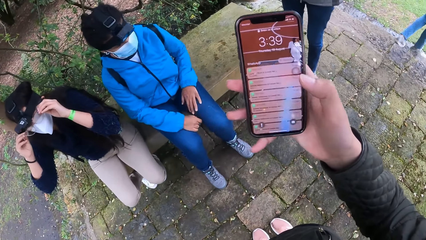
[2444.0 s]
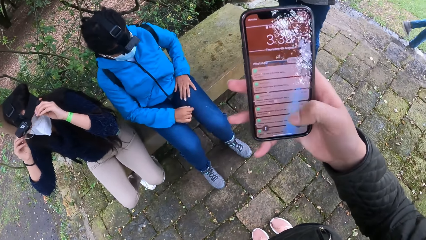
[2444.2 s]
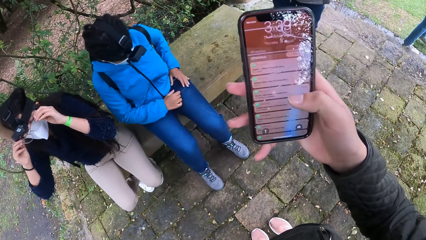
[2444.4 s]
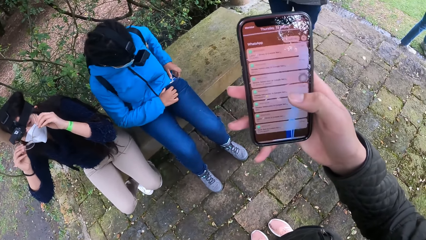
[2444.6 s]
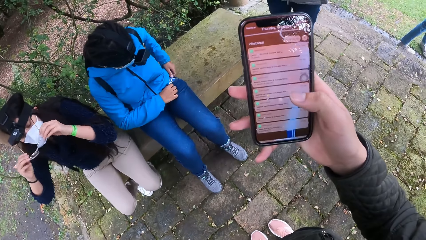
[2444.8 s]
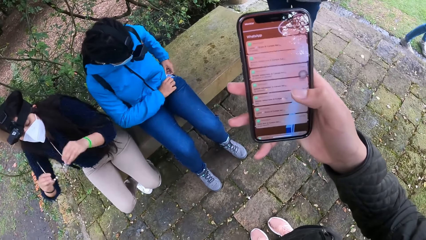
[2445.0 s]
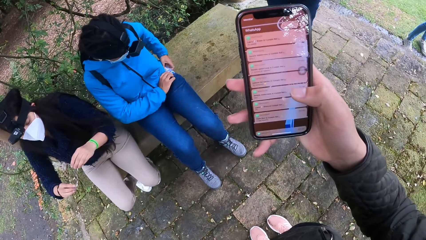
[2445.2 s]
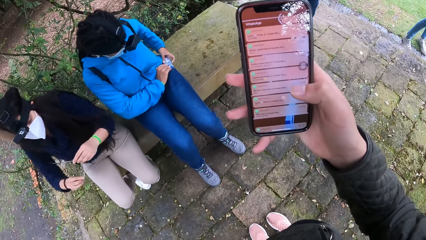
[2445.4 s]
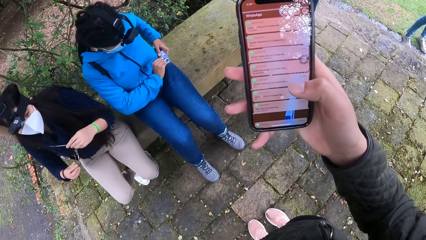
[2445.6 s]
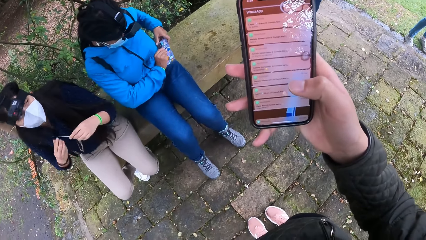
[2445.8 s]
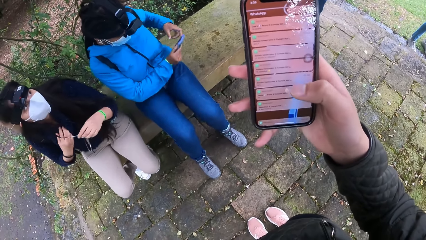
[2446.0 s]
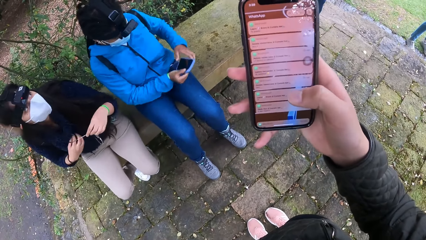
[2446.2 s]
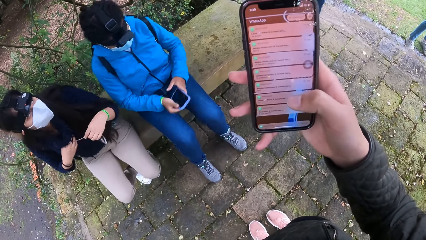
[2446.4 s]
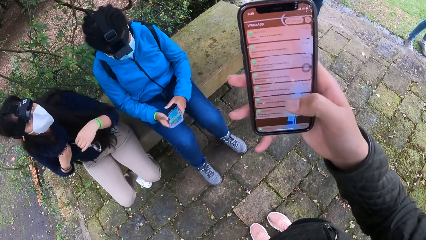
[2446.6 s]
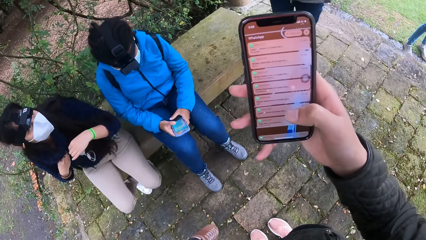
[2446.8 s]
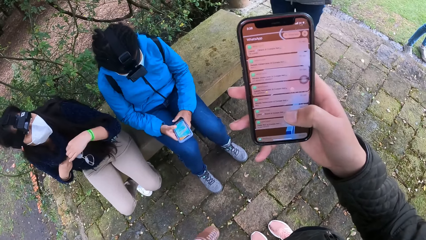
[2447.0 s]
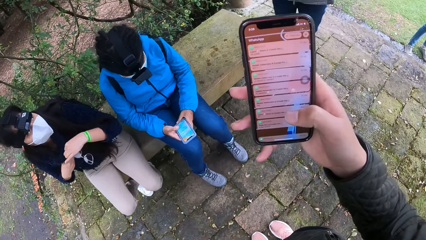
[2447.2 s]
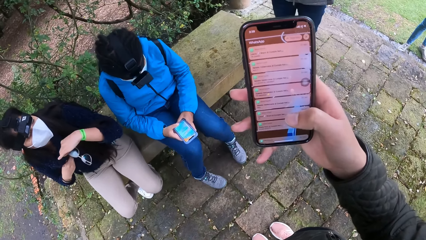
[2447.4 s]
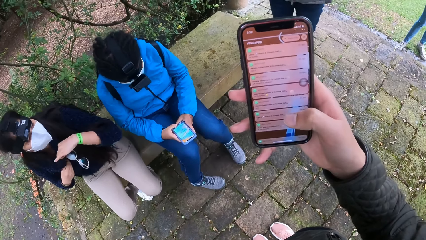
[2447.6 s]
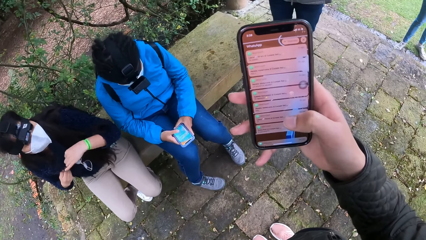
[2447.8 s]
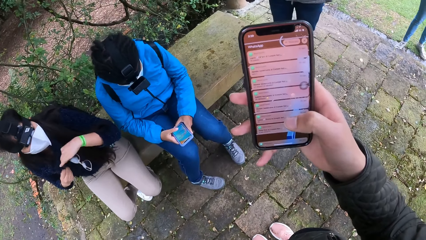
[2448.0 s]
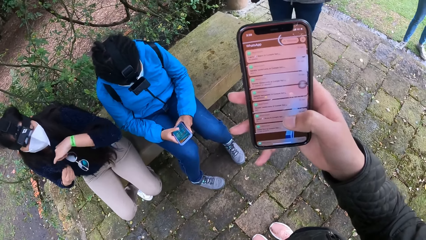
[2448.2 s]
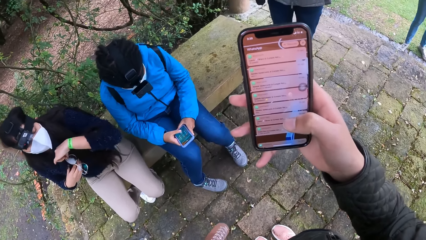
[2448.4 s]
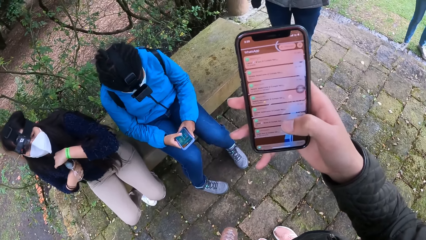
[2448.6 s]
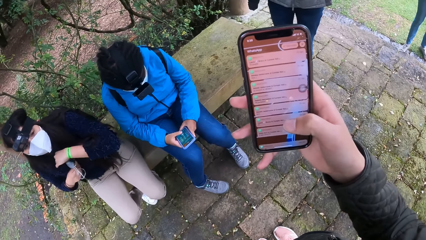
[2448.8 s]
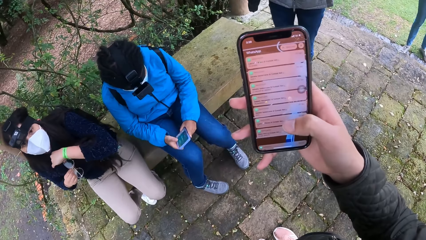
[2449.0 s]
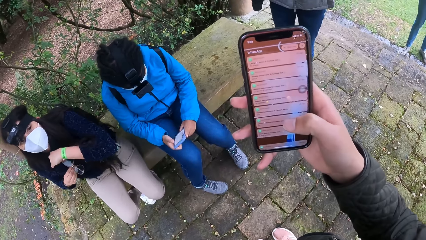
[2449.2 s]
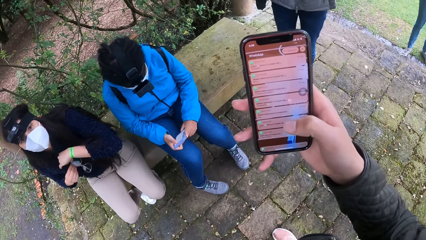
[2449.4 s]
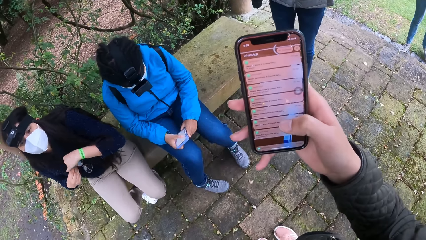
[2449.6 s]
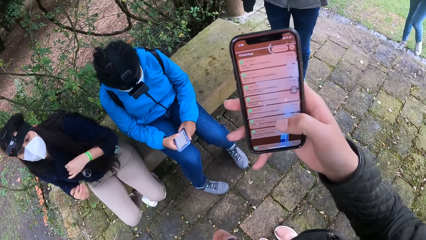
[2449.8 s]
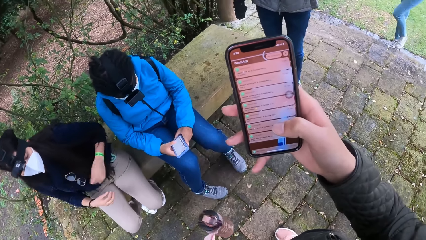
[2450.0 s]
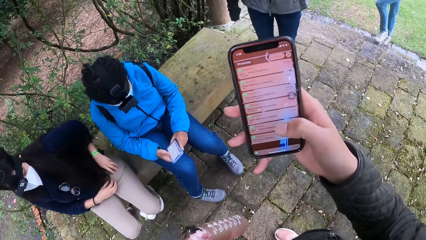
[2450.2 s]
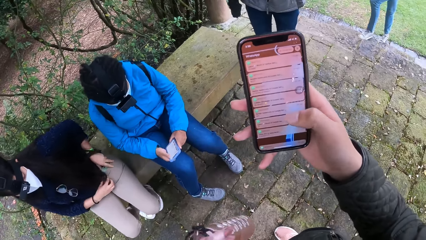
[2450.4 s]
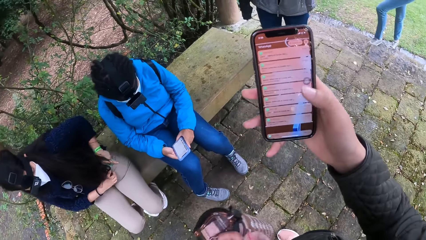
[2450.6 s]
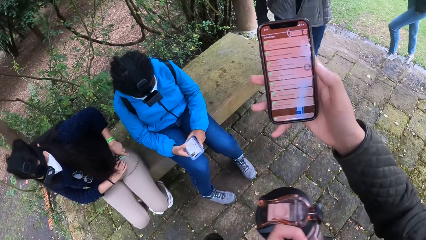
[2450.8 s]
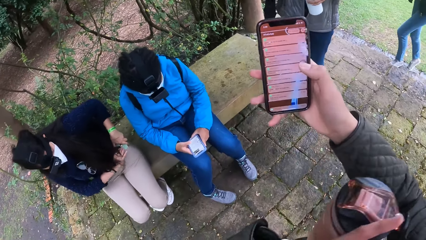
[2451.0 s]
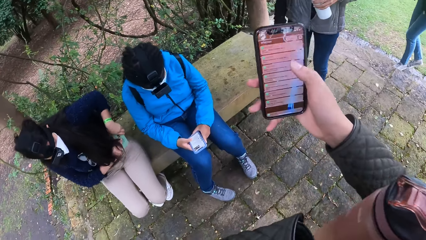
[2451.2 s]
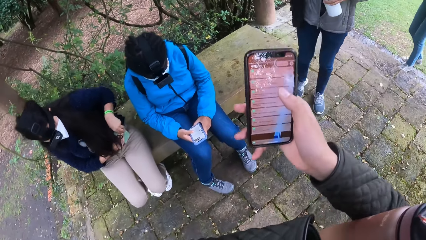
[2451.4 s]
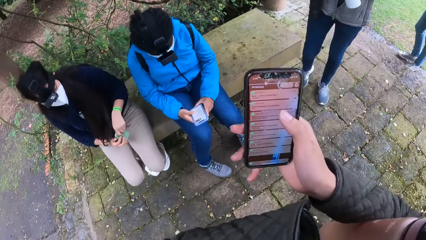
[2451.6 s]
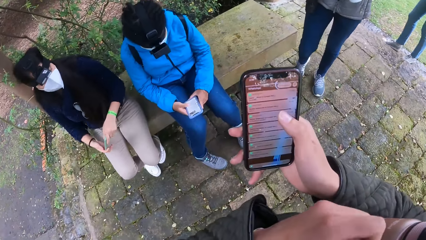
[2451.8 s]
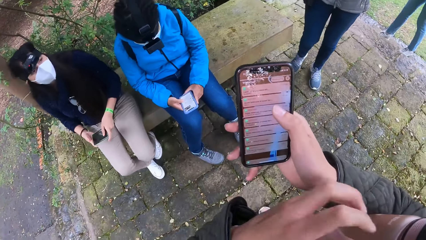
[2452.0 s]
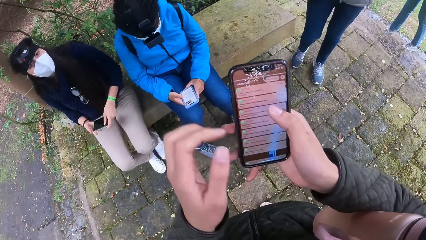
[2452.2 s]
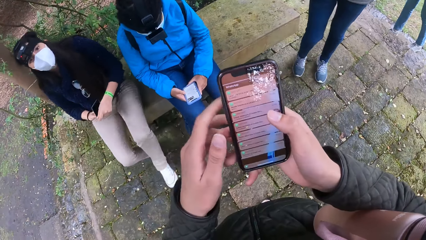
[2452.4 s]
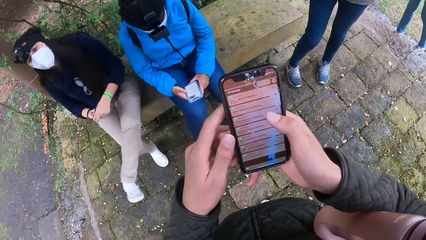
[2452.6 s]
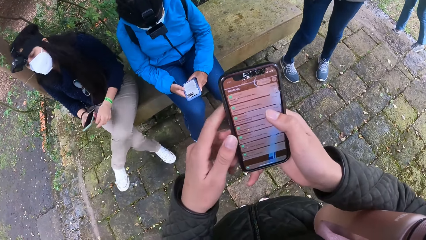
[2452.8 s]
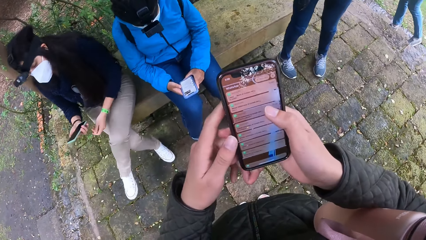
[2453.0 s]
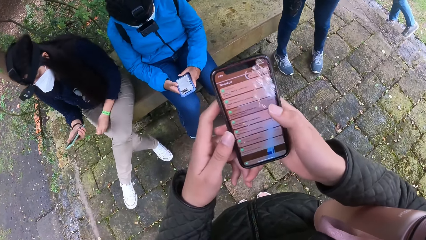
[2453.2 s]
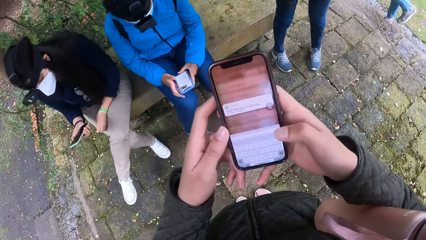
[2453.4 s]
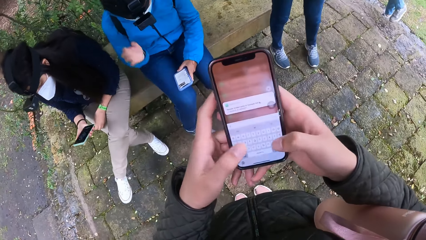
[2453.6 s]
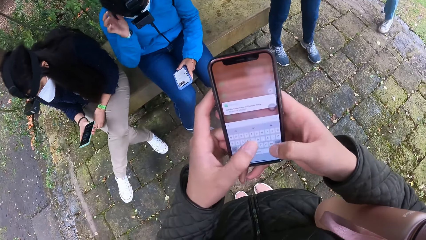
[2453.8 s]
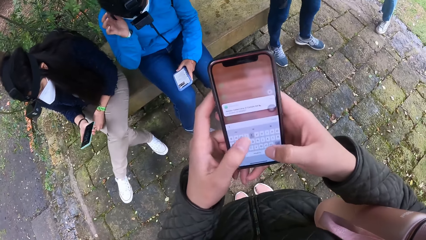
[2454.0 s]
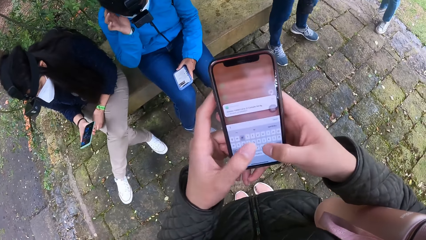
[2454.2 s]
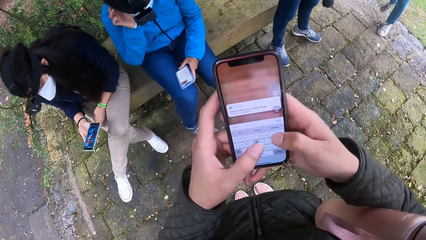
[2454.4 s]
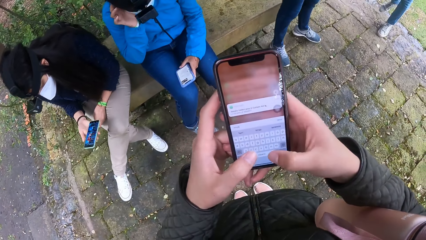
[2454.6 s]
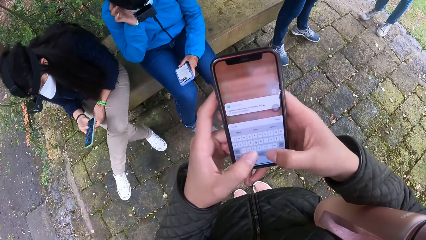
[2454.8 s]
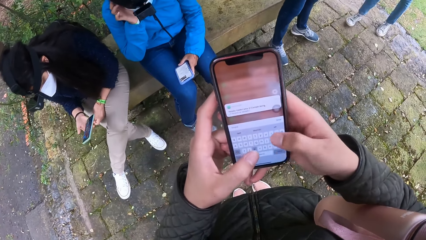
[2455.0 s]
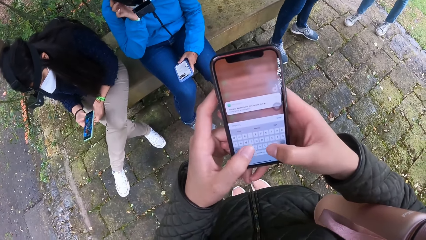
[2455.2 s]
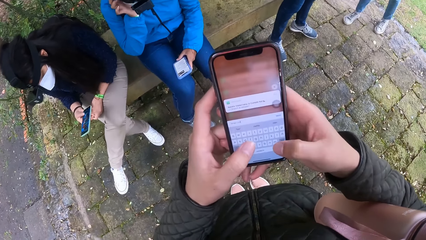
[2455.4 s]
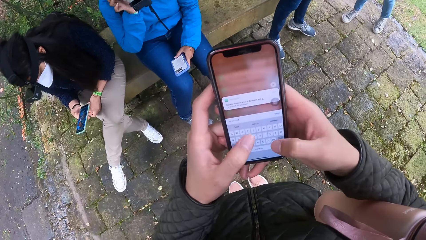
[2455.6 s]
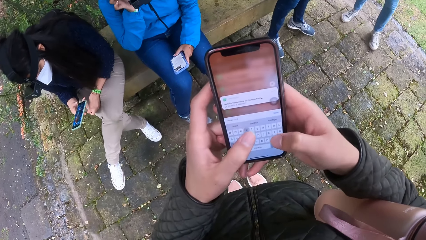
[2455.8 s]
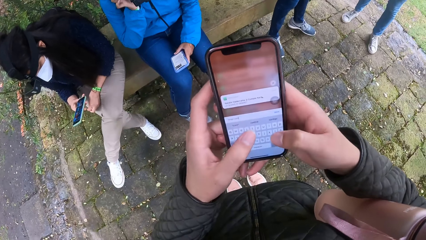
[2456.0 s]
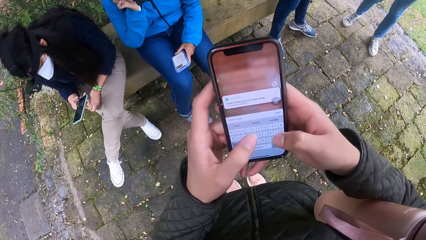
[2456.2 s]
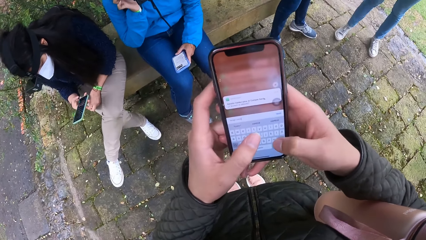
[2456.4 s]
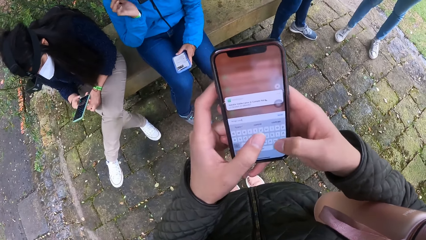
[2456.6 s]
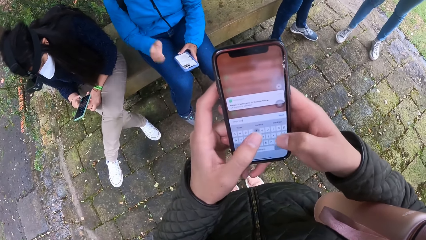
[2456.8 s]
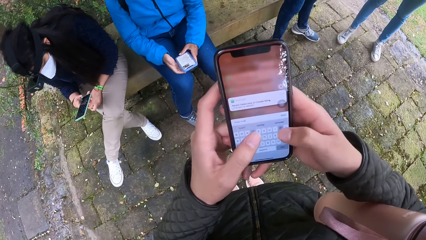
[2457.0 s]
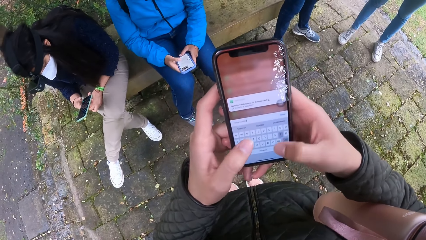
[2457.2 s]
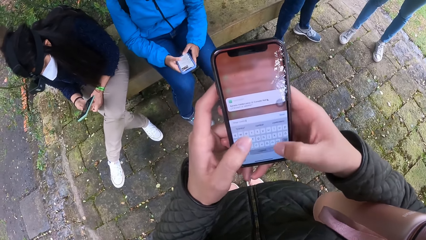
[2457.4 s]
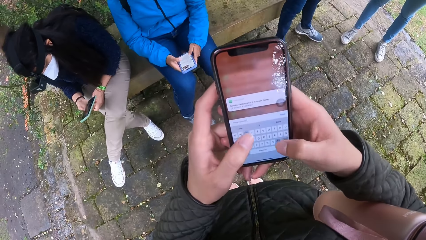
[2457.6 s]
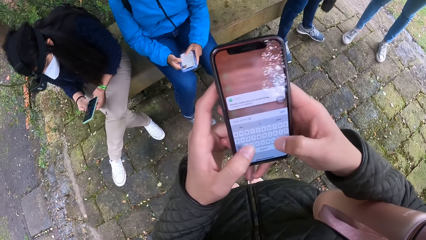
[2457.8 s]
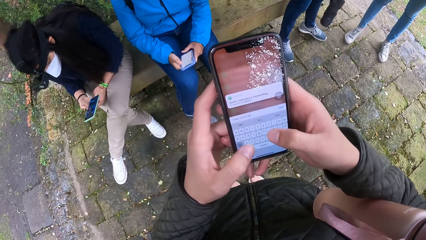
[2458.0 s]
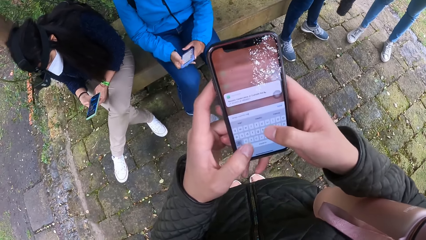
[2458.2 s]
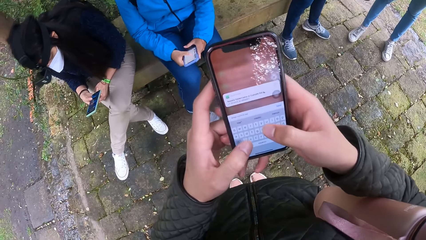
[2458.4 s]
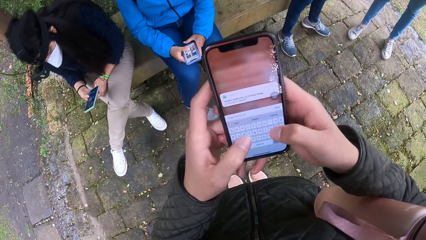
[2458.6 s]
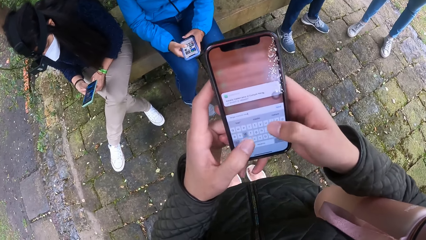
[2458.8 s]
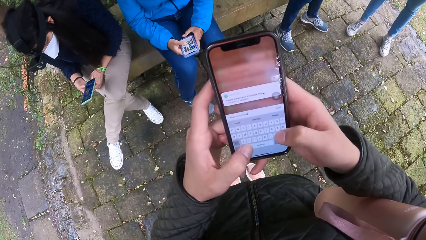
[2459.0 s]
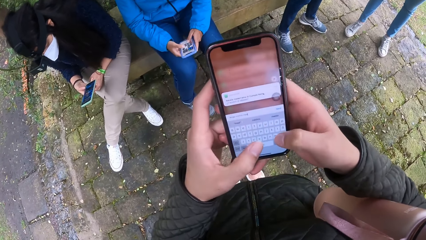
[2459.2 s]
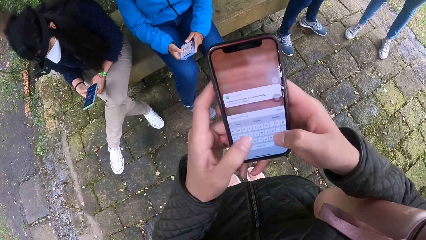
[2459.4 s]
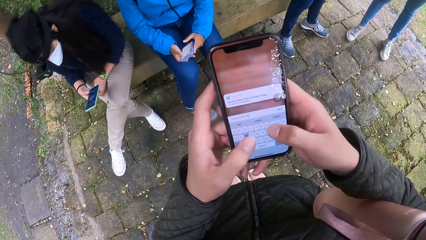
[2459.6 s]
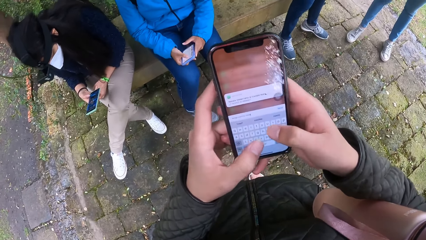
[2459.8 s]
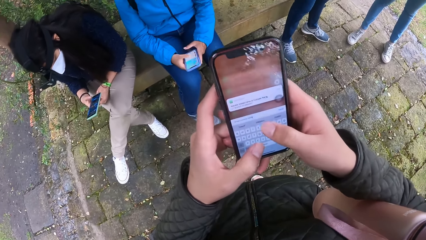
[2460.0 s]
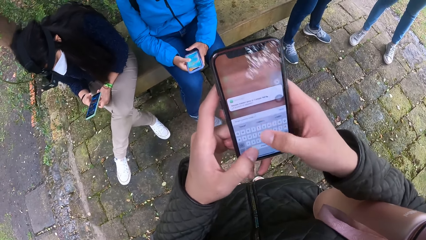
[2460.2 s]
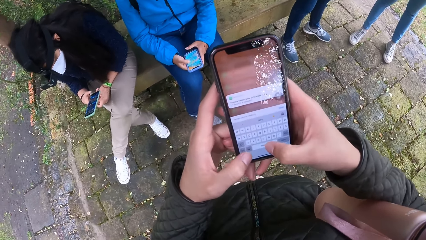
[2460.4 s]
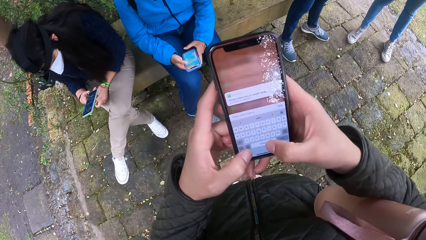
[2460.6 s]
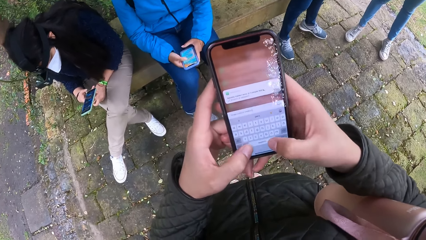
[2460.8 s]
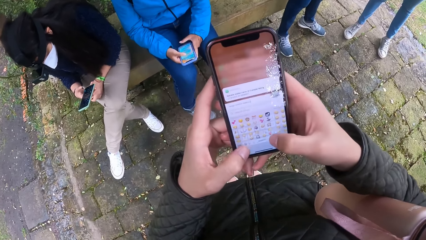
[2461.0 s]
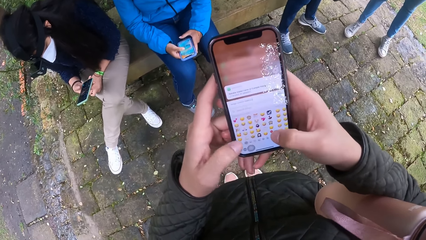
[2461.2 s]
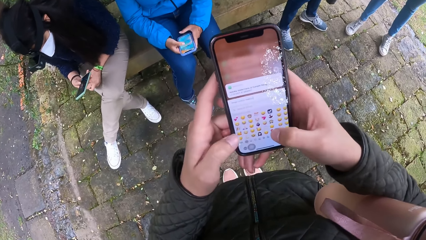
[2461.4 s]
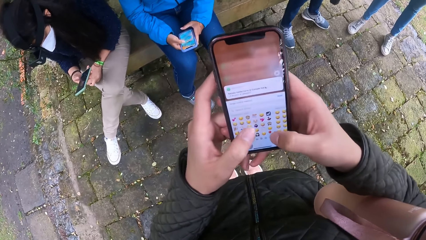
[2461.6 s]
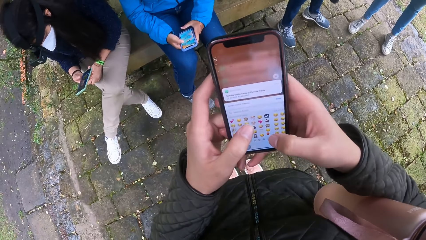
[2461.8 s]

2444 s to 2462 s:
A woman removes the glasses from her face with her hands. A lady removes a mobile phone from her pocket. The lady operates the phone with both hands. Another woman hangs the eye glass on her blouse's neck with both hands. She removes a phone from her pant pocket with both hands. The camera wearer passes a water bottle from her left hand to her right arm. She operates the phone in her hand with both hands. The other woman crosses her left leg over her right leg. The lady scratches her head with her right hand. The other woman operates the phone with her right hand. The lady operates the phone with both hands. The camera wearer operates the mobile phone.
